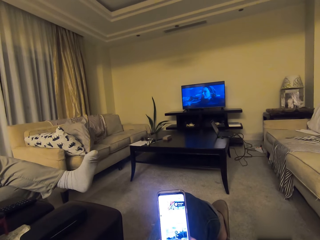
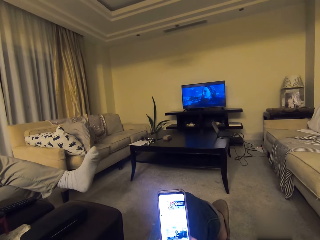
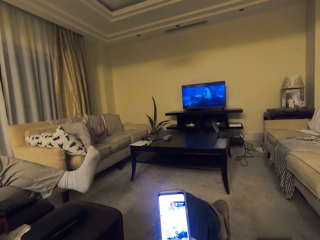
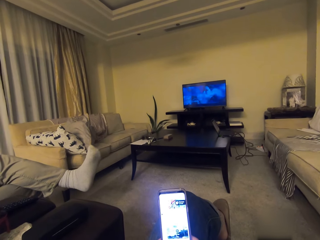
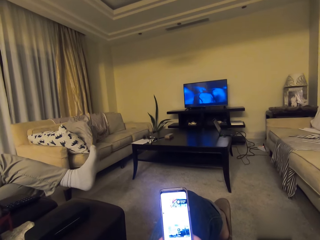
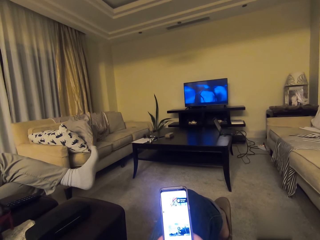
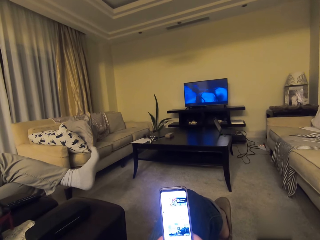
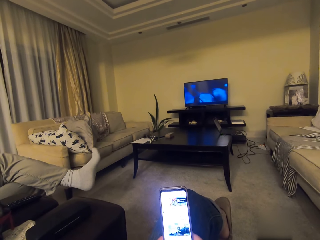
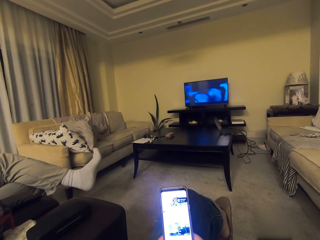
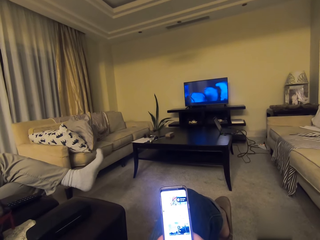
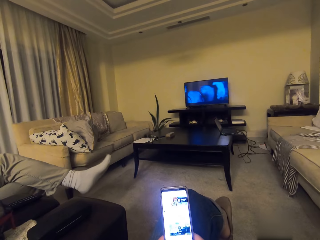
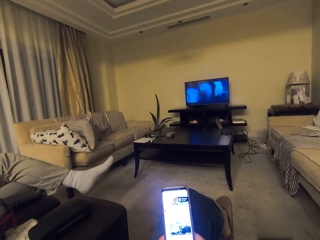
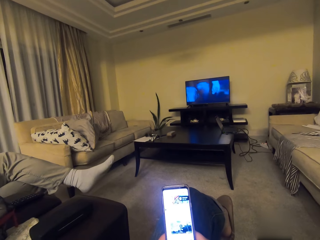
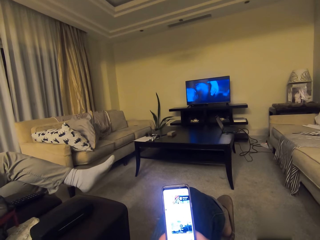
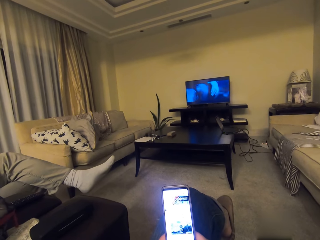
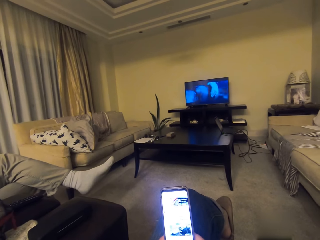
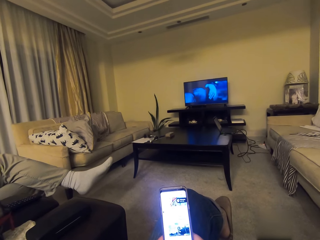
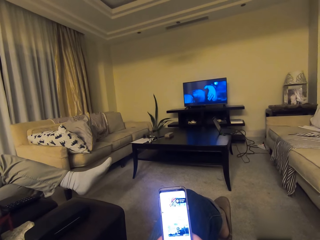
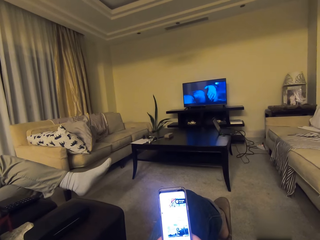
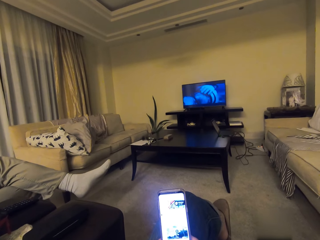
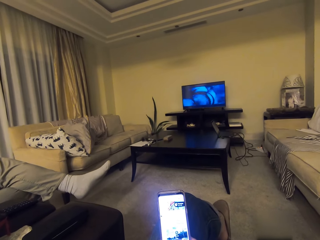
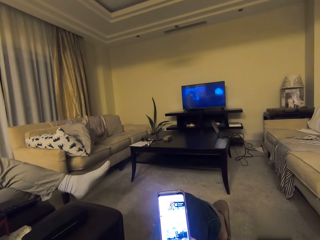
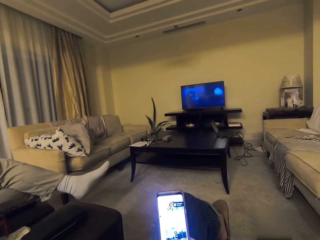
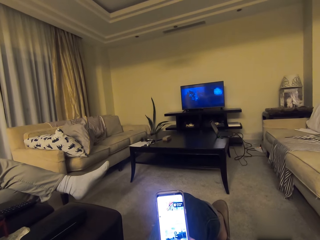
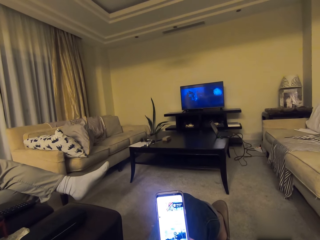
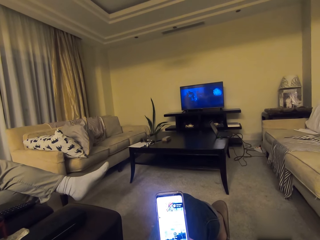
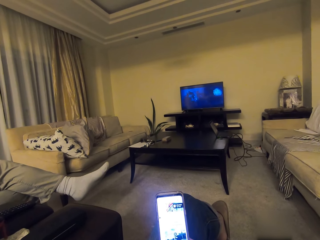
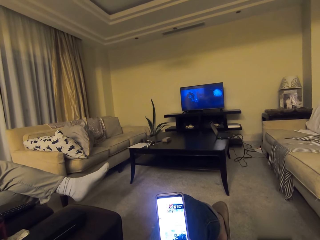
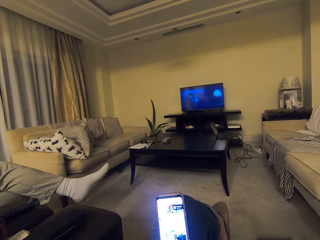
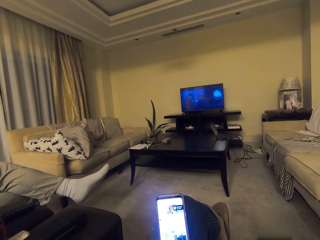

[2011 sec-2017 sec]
A man presses his leg.

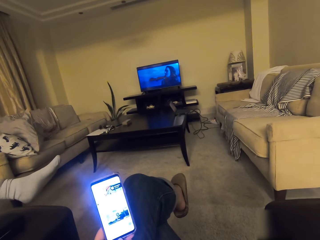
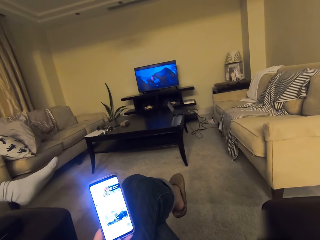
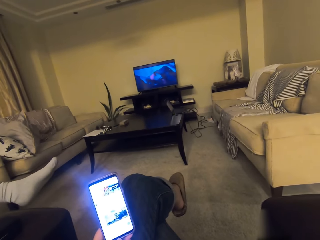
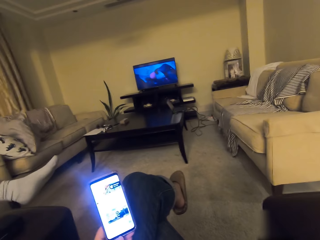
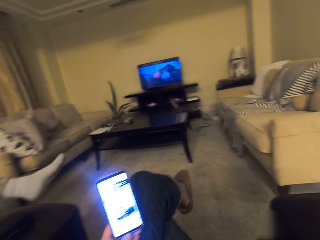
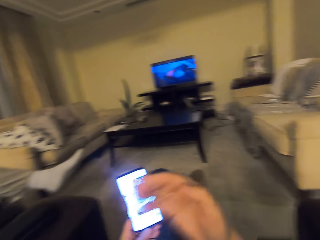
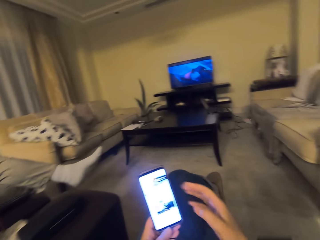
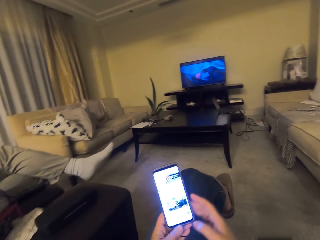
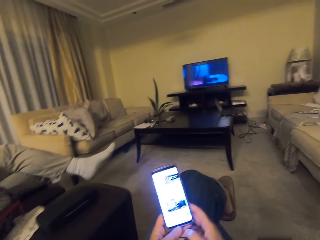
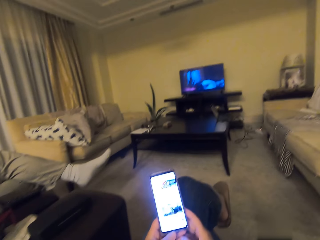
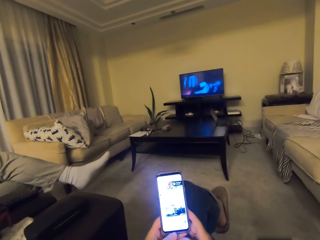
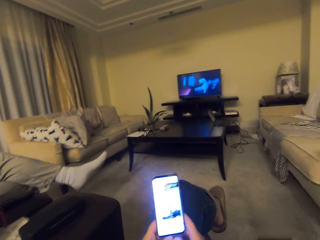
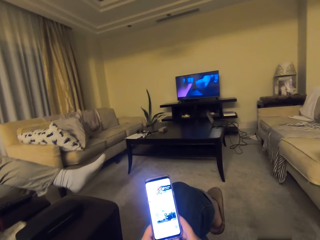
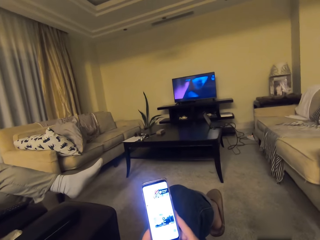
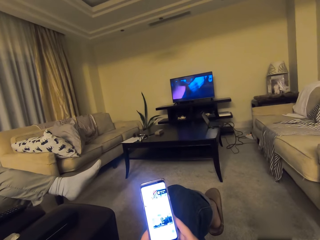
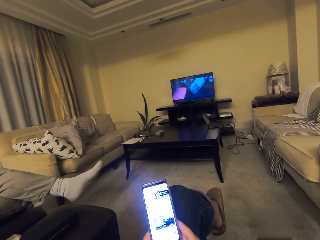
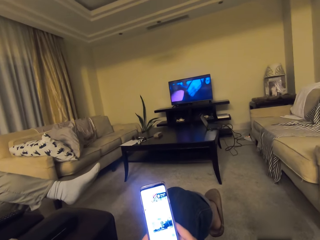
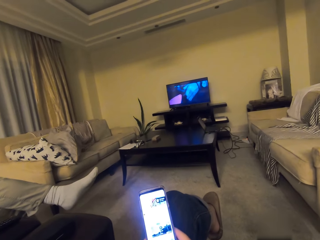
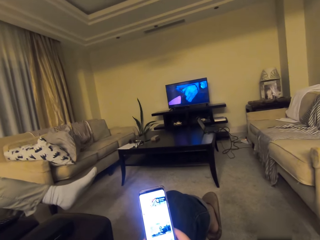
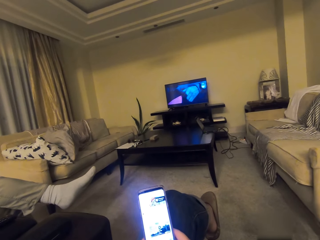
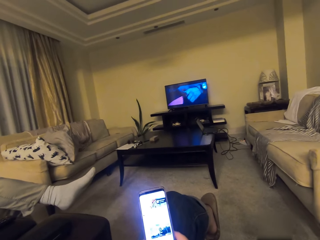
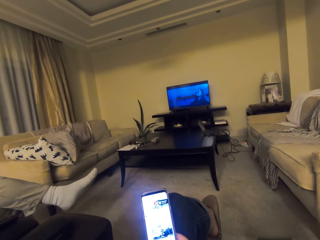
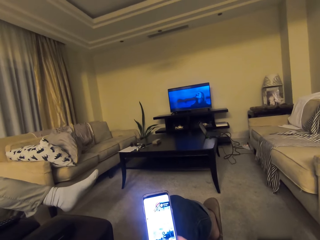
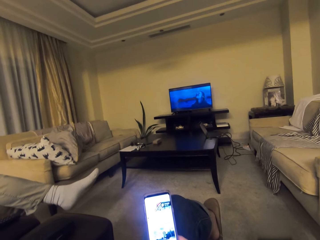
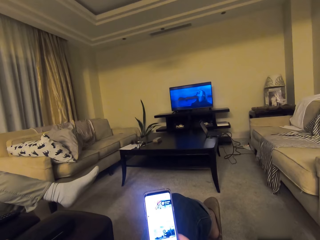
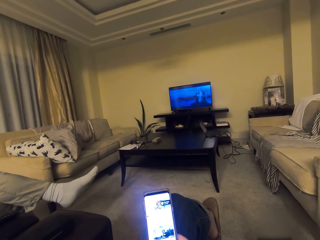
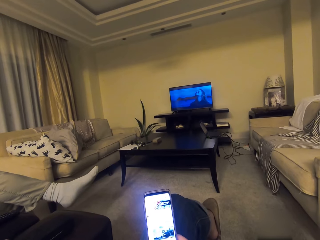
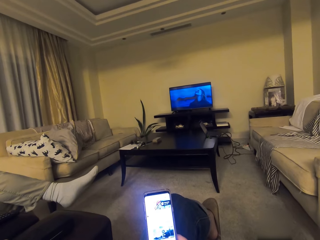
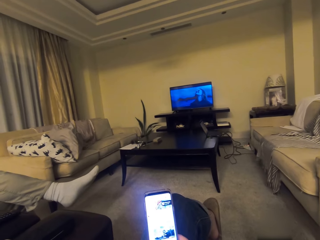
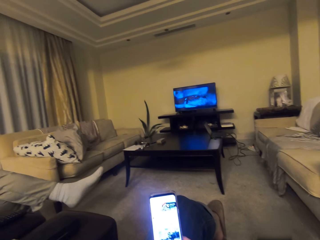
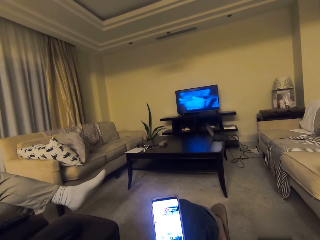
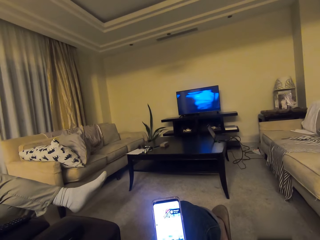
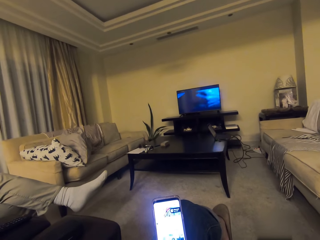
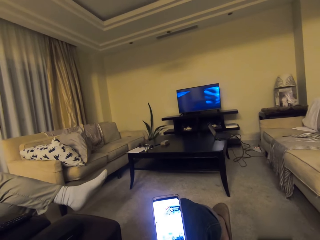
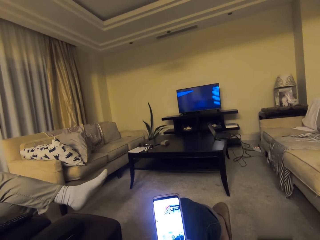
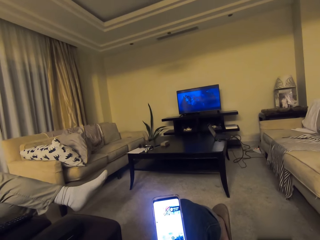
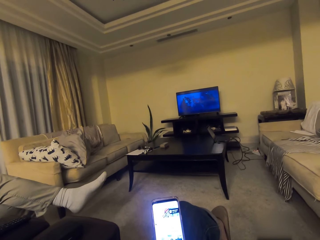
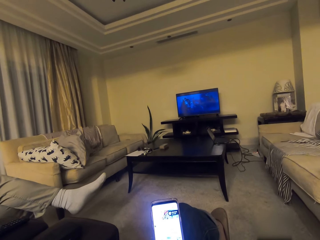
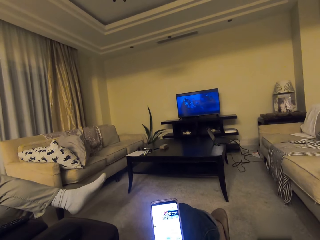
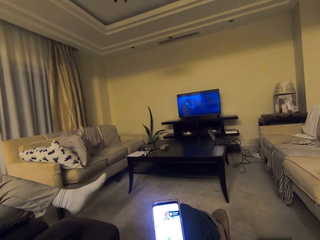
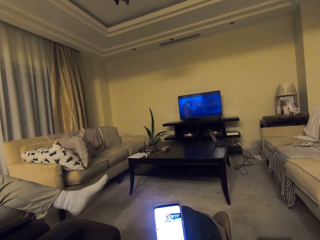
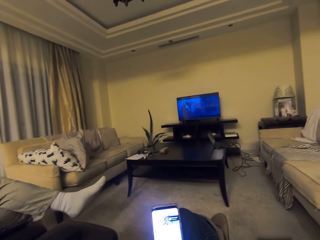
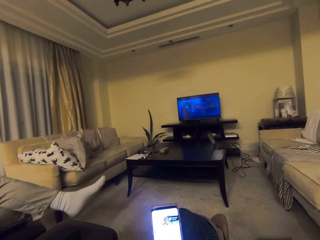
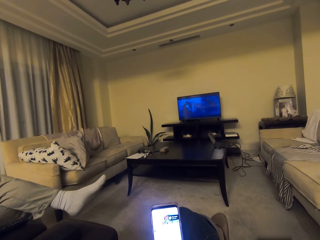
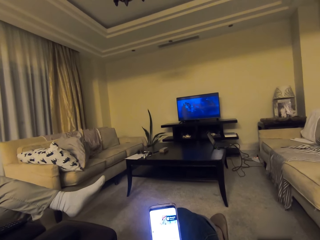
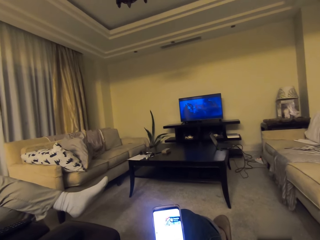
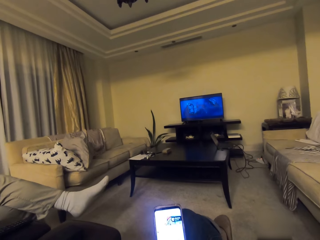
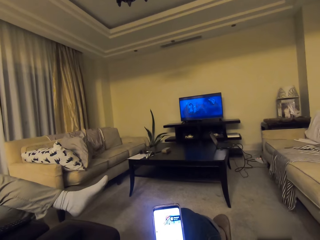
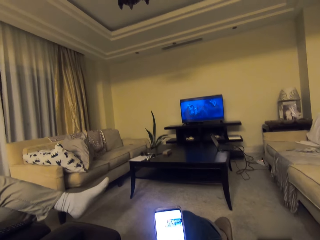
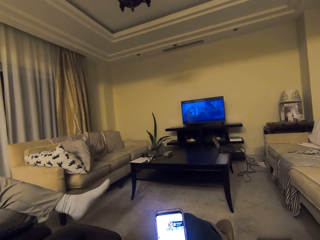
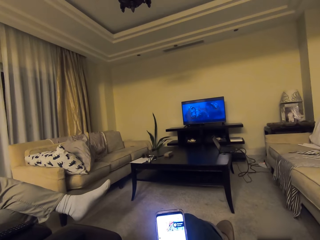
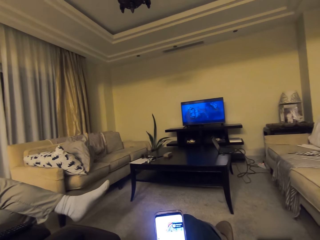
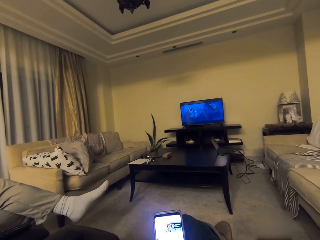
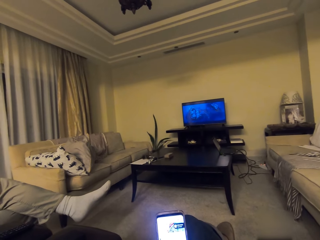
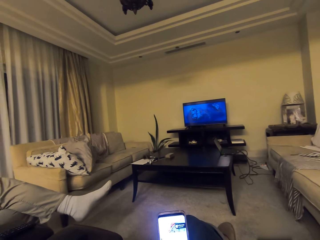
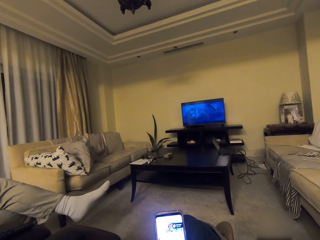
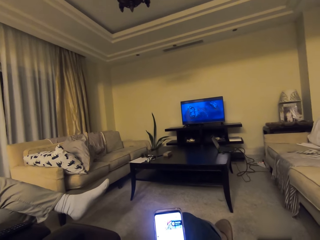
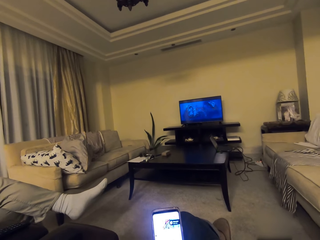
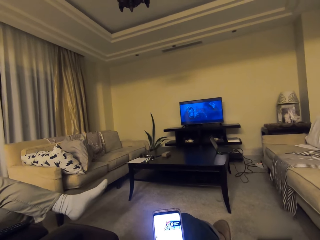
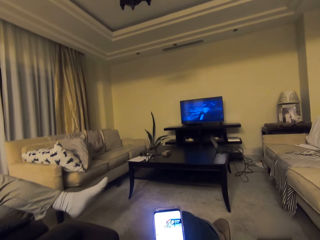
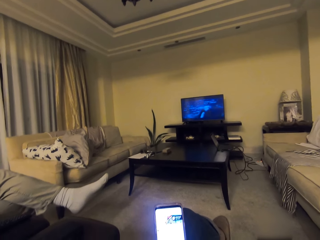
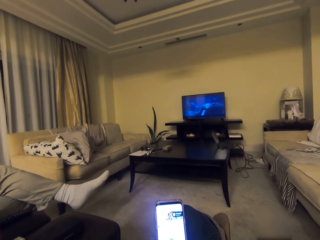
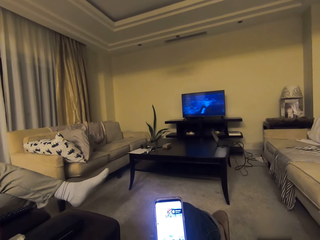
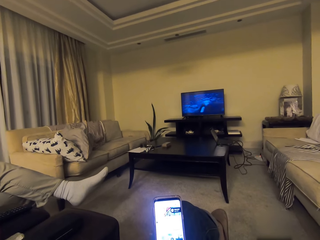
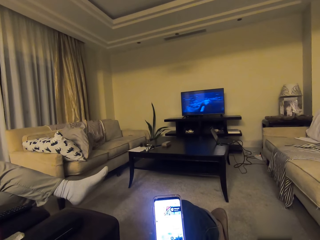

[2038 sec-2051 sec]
The camera wearer puts down his hand. He touches the phone with the other hand. He operates the phone. He watches the movie.
